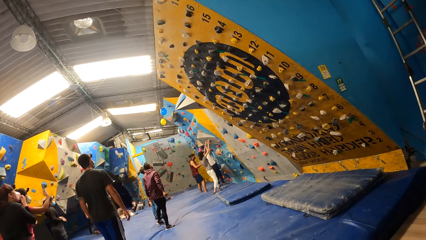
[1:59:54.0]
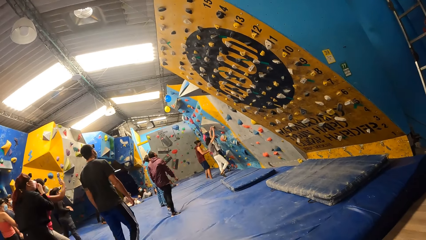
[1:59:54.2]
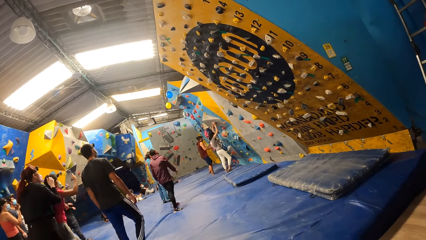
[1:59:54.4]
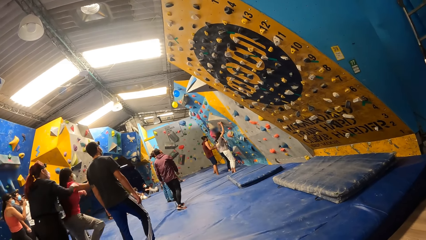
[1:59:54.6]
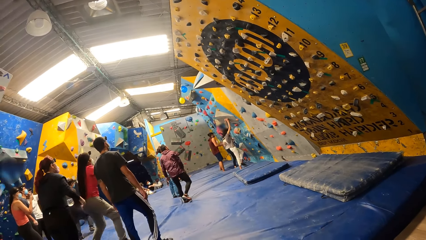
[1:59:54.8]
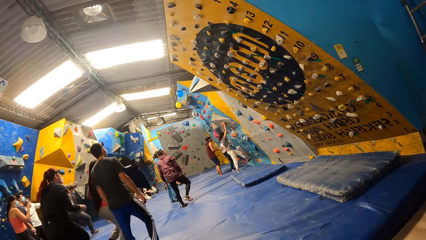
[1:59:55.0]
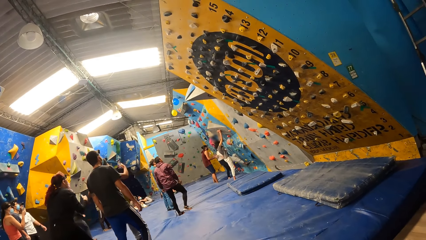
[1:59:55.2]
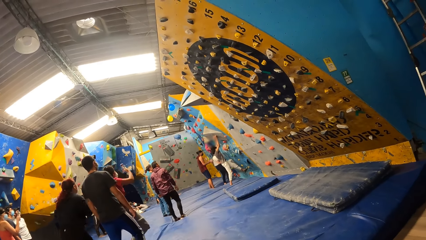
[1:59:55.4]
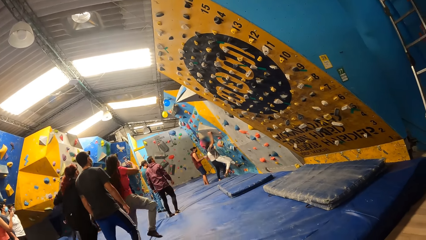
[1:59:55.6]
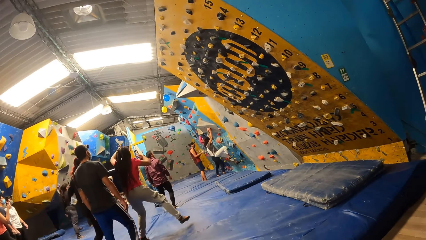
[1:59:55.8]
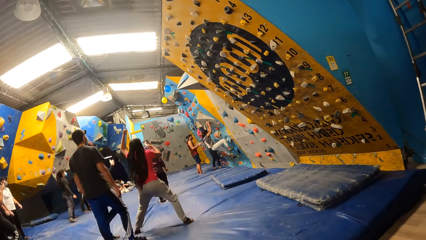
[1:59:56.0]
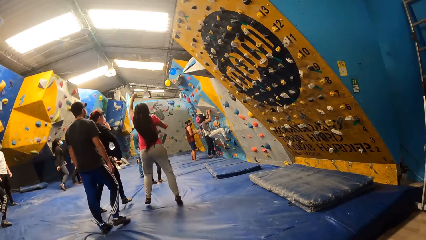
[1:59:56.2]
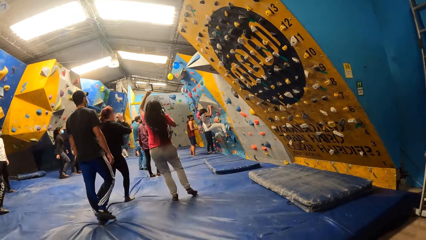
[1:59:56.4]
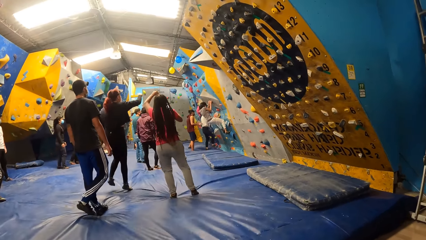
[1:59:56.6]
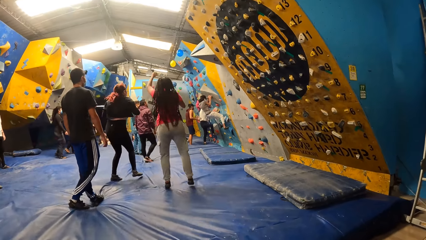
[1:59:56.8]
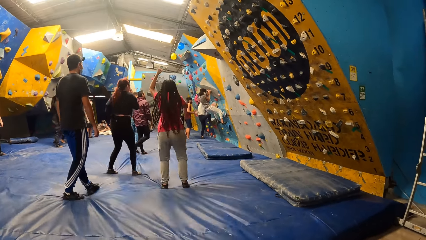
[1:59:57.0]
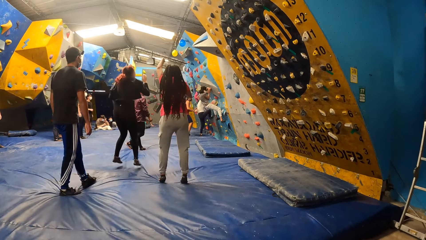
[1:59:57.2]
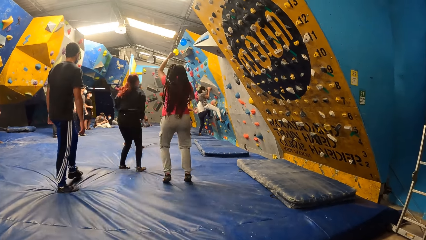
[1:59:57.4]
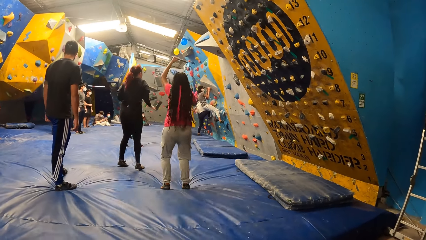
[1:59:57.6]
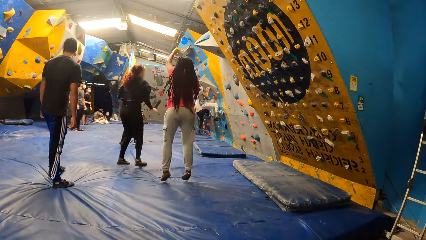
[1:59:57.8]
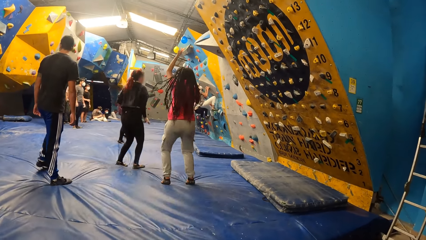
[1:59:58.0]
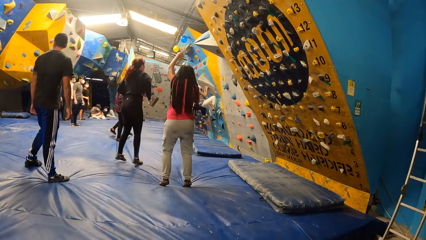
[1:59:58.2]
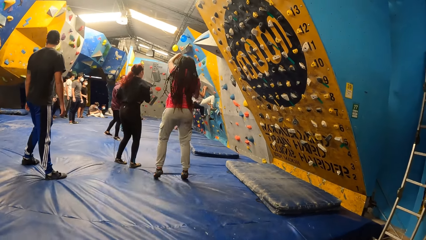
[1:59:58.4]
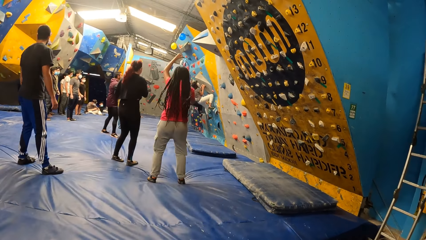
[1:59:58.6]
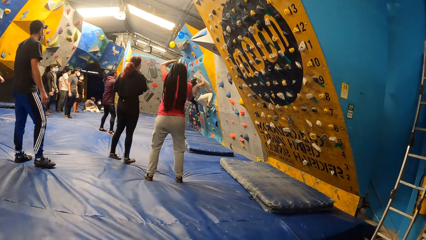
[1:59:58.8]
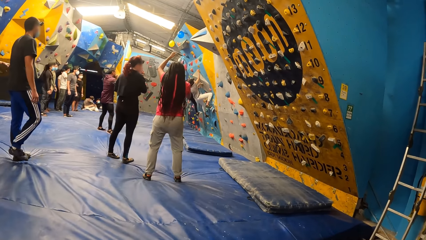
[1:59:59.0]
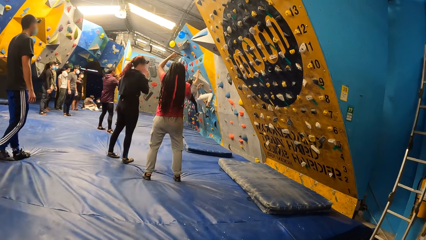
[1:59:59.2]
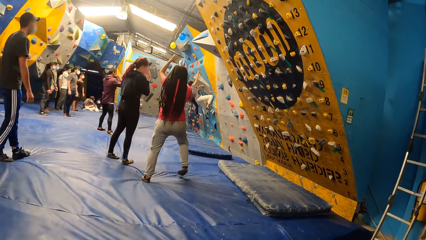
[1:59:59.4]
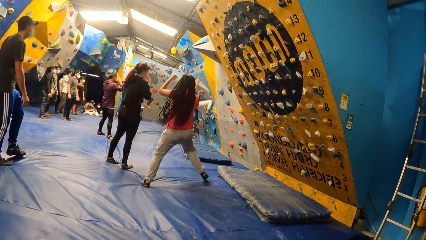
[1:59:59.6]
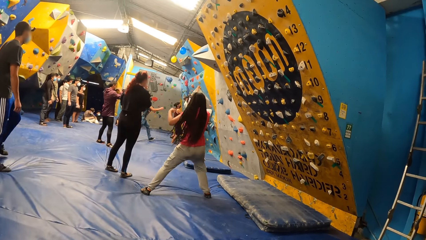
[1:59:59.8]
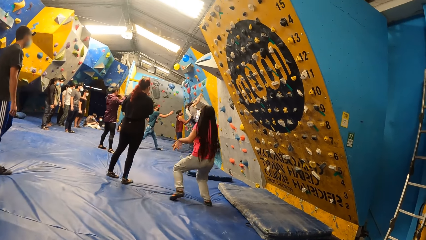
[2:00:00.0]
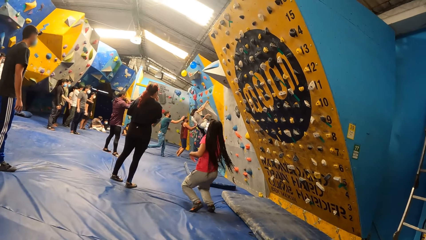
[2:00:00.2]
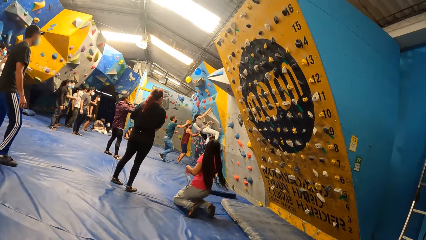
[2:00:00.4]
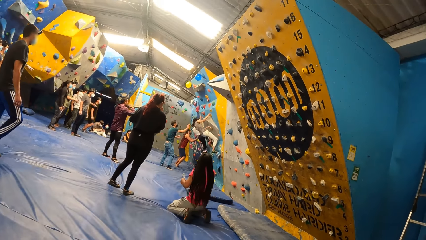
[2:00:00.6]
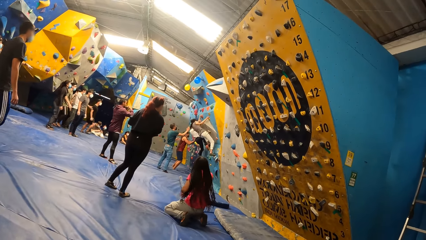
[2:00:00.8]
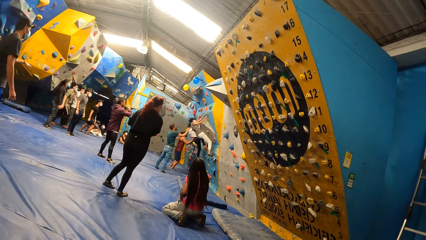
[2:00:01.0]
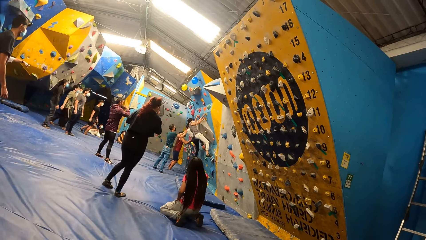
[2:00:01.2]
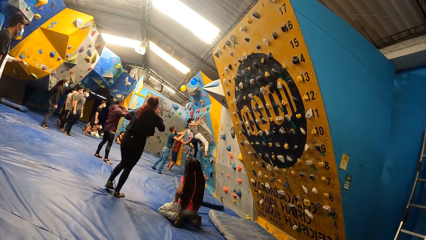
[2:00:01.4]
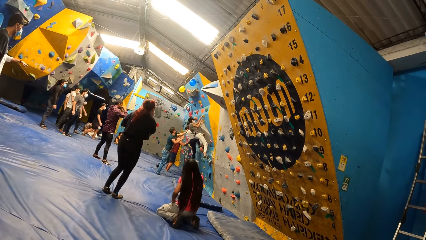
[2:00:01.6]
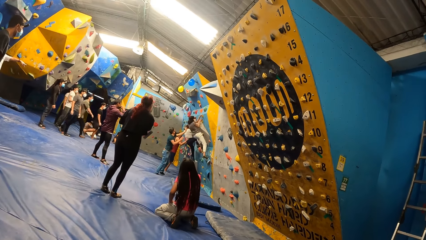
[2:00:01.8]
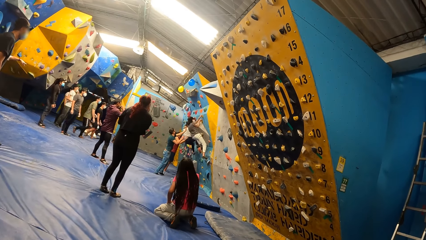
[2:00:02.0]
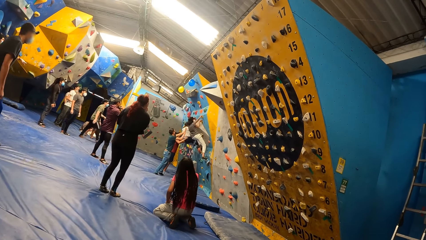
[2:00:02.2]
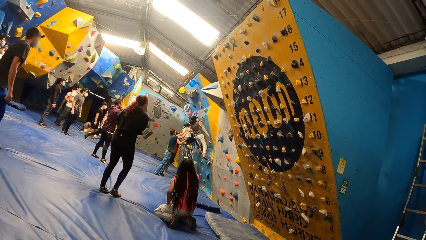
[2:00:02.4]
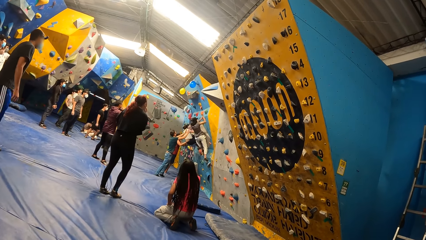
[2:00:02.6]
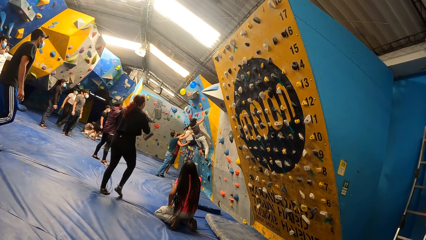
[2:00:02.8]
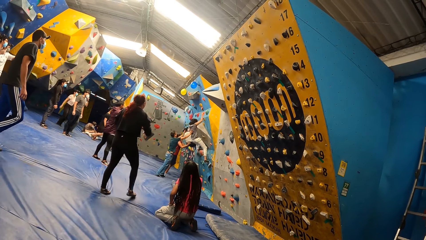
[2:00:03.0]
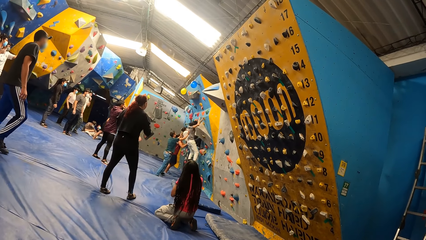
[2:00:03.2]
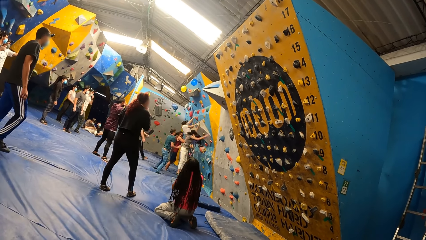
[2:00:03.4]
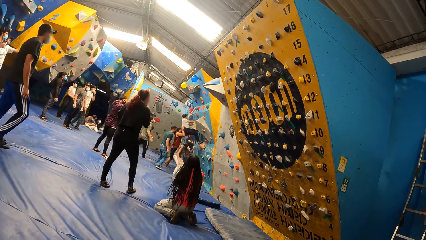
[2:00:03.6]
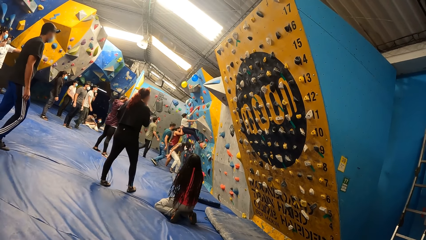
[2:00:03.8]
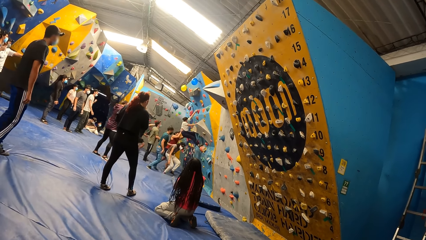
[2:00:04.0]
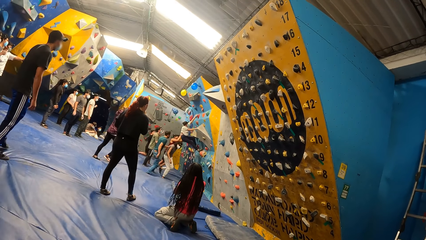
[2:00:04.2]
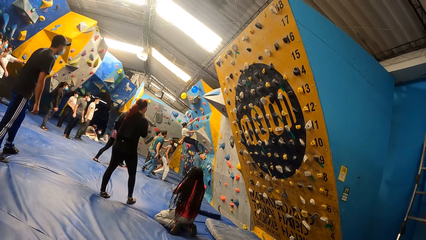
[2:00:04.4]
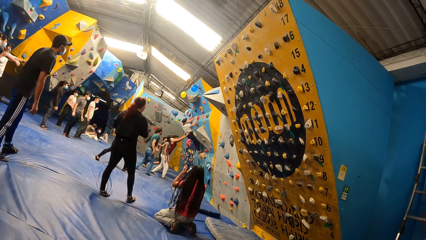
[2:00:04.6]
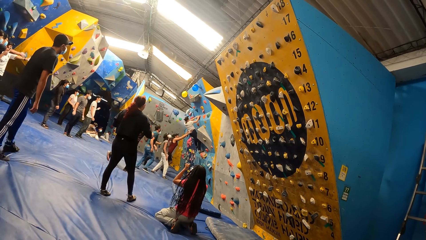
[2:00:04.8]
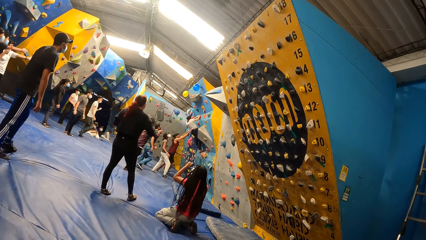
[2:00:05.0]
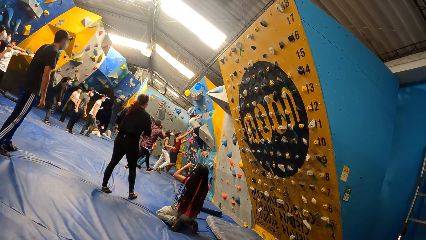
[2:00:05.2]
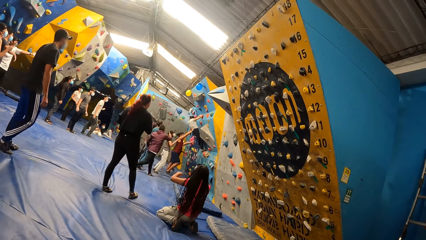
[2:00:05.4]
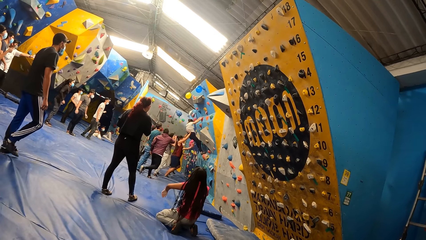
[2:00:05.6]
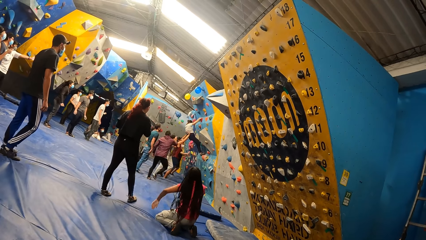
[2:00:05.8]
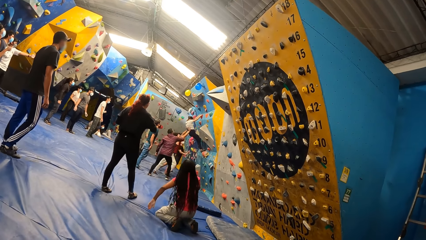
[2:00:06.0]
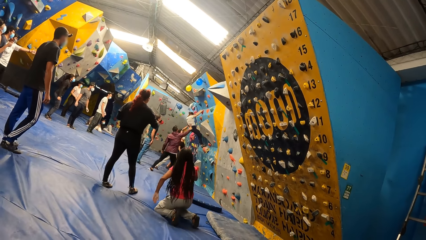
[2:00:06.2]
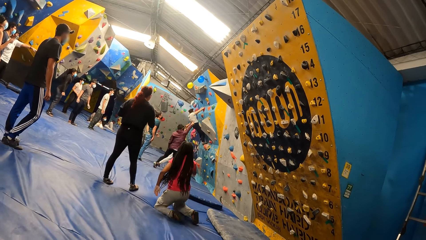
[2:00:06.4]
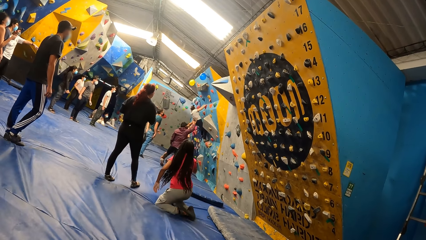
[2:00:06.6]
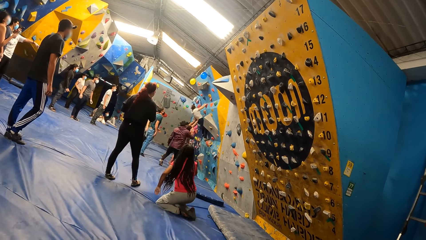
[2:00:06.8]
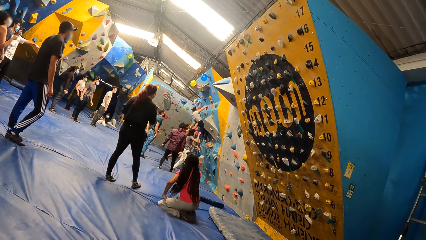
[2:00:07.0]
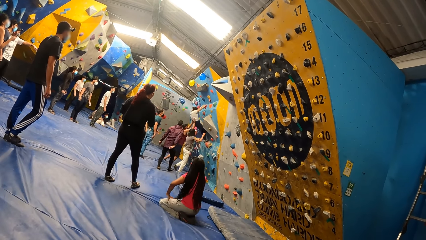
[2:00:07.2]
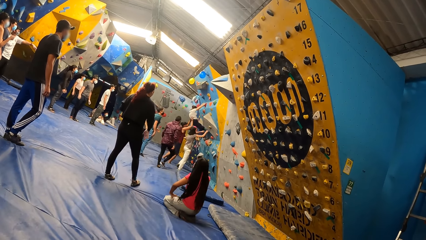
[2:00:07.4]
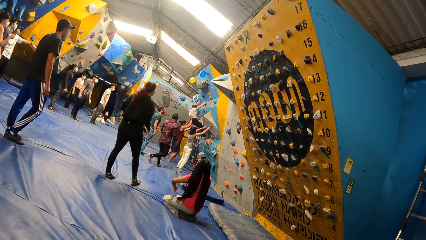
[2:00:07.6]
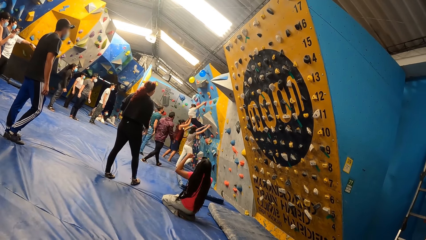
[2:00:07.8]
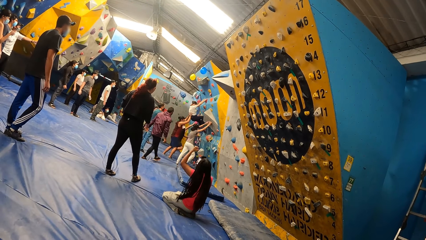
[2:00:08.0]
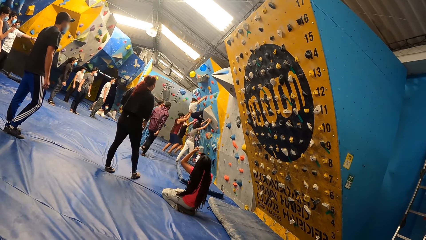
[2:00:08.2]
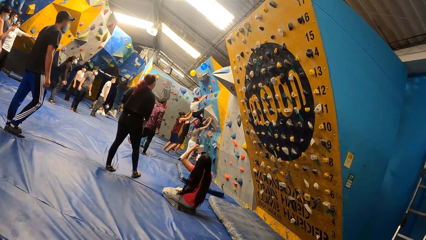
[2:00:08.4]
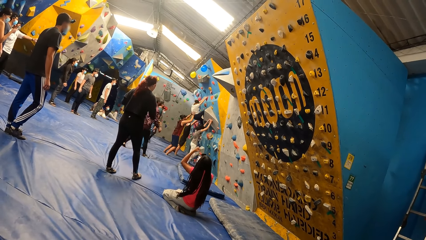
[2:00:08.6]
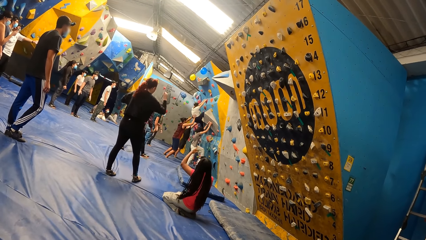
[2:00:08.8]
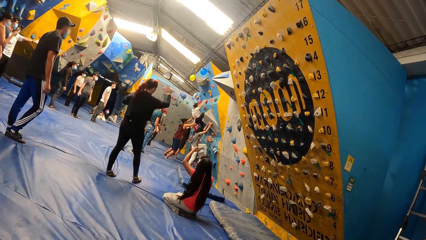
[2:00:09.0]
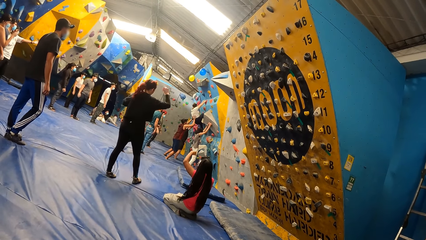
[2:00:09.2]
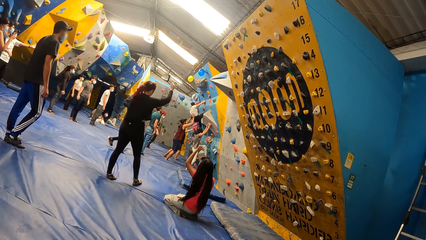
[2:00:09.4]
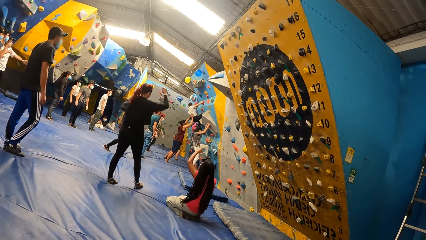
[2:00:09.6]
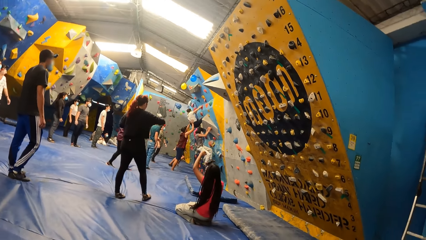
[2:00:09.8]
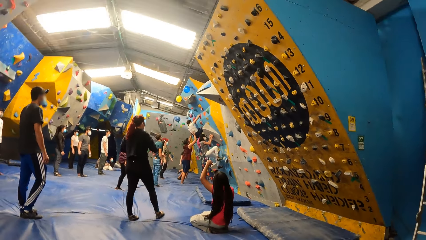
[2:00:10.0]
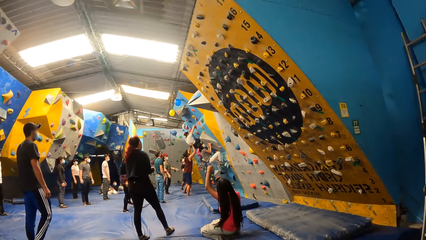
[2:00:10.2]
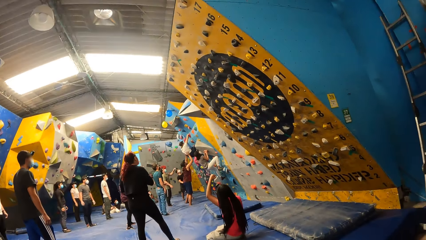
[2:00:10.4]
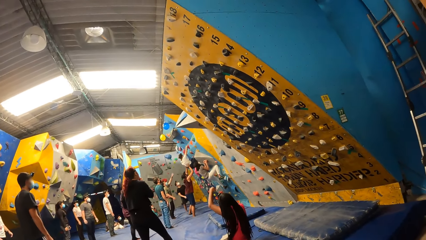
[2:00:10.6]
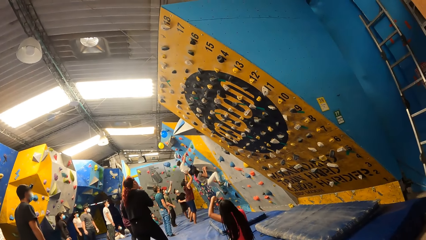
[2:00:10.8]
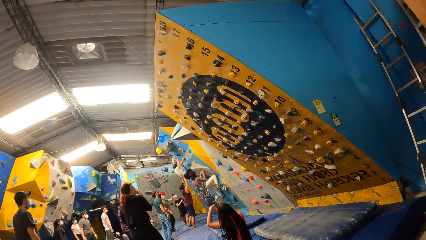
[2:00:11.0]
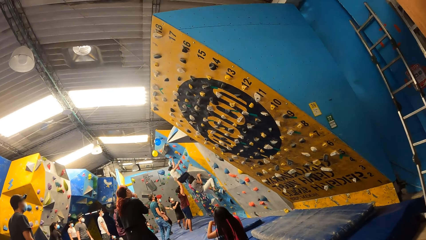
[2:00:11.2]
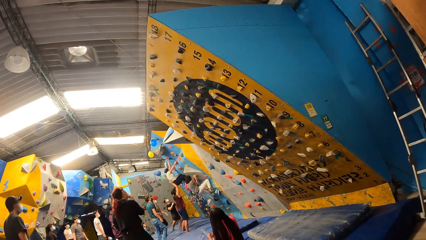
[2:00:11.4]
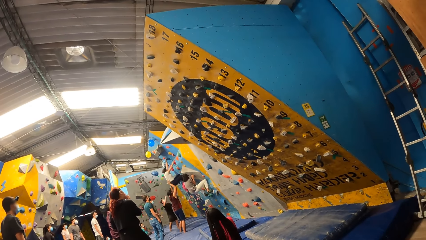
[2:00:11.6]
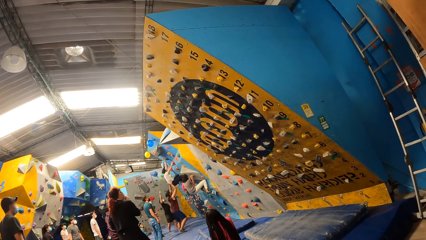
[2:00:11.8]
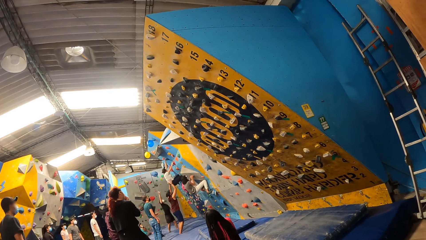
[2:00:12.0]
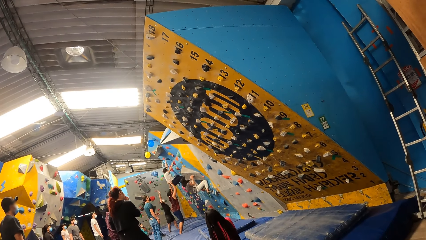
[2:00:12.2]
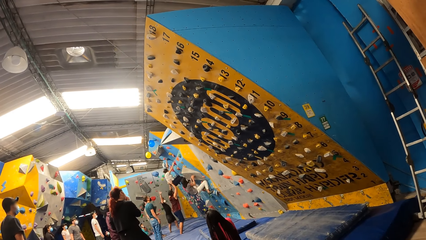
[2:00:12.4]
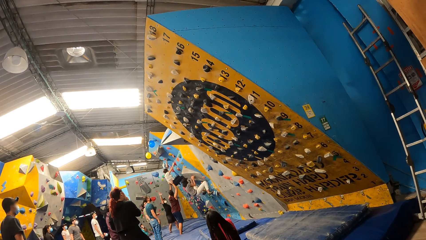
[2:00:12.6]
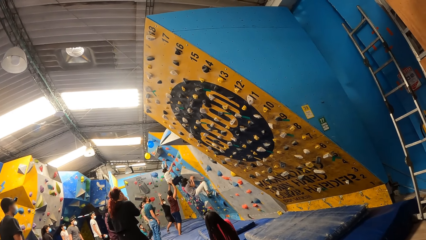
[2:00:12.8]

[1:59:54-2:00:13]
A lady climbs on a wall. Another lady jumps around a room. A third lady jumps around the room. The camera wearer looks around the room. The second lady lifts up her hand. The third lady looks around the room. The camera wearer looks around the room.
